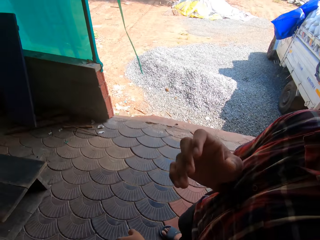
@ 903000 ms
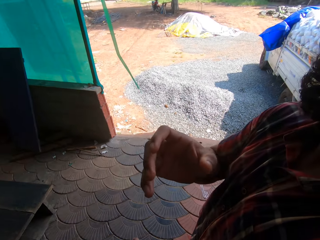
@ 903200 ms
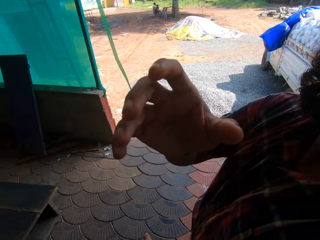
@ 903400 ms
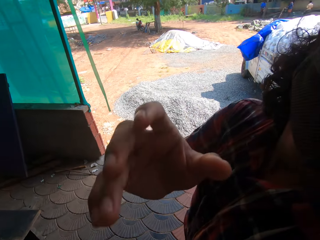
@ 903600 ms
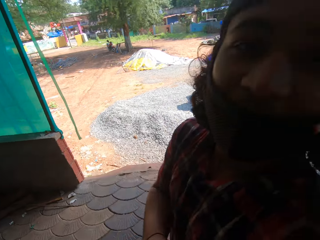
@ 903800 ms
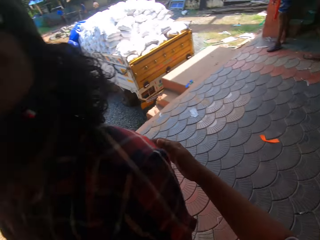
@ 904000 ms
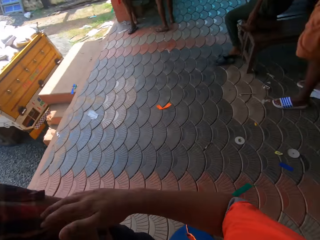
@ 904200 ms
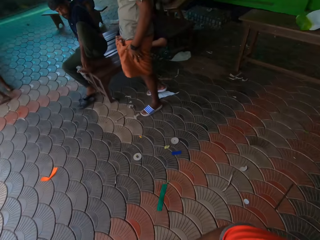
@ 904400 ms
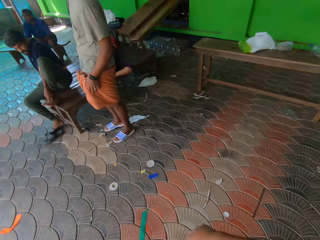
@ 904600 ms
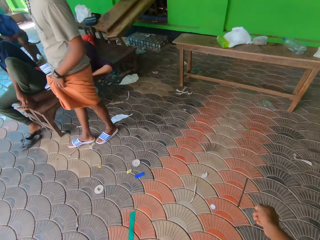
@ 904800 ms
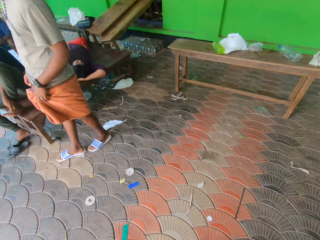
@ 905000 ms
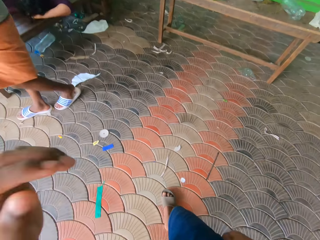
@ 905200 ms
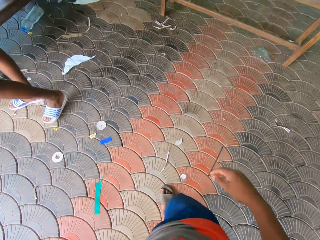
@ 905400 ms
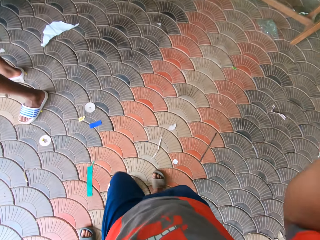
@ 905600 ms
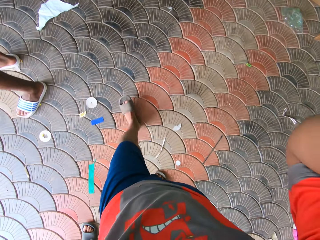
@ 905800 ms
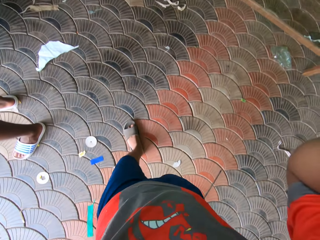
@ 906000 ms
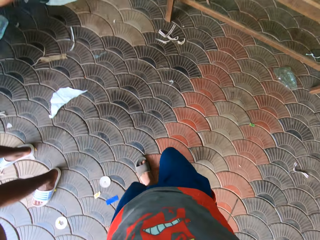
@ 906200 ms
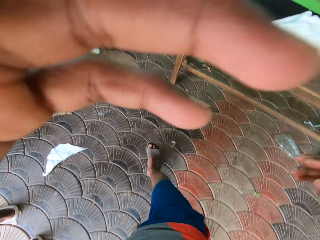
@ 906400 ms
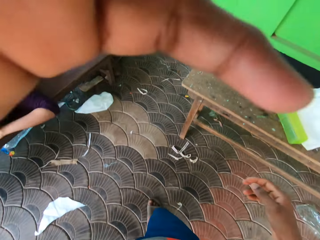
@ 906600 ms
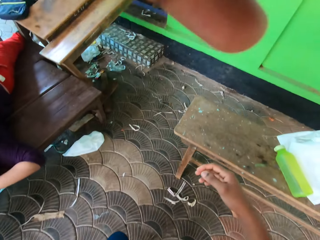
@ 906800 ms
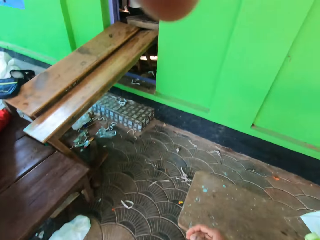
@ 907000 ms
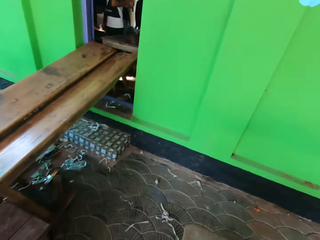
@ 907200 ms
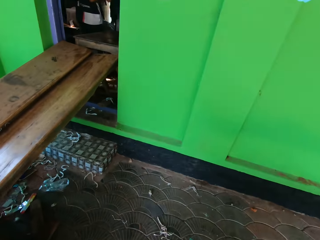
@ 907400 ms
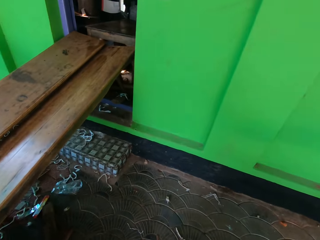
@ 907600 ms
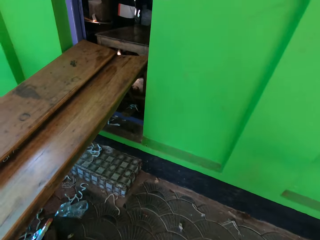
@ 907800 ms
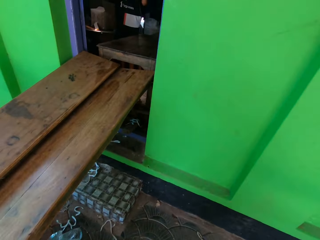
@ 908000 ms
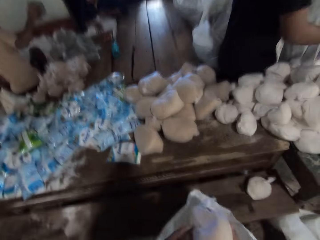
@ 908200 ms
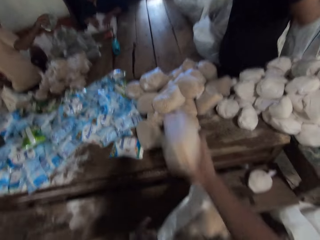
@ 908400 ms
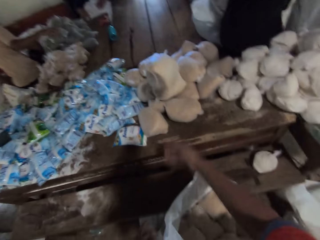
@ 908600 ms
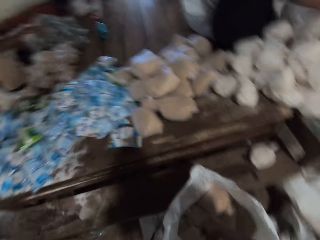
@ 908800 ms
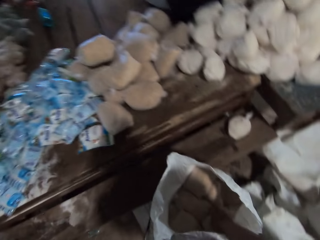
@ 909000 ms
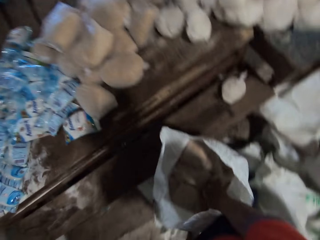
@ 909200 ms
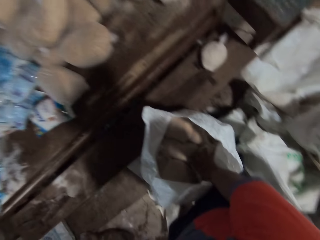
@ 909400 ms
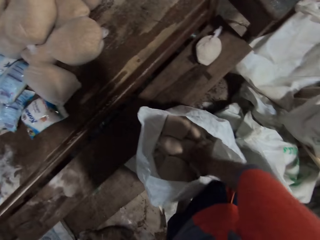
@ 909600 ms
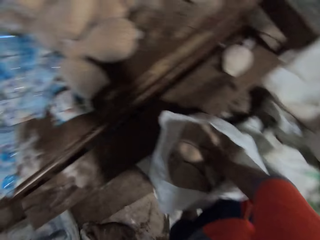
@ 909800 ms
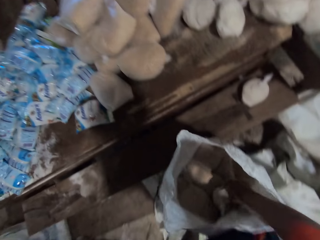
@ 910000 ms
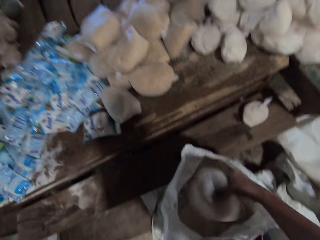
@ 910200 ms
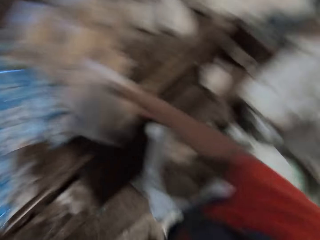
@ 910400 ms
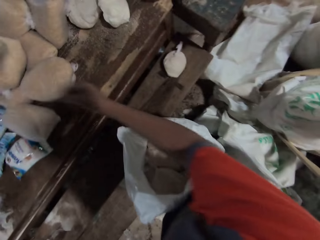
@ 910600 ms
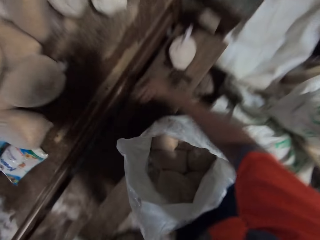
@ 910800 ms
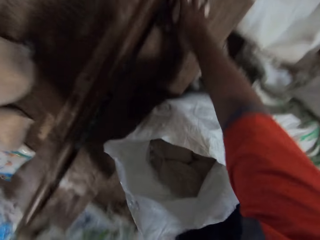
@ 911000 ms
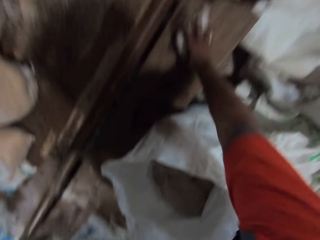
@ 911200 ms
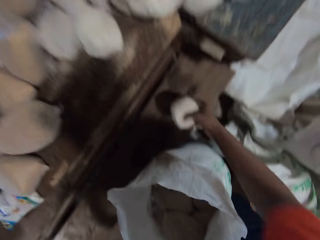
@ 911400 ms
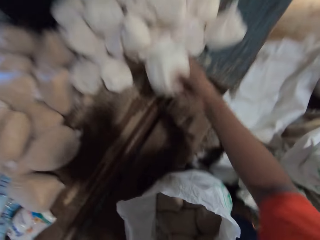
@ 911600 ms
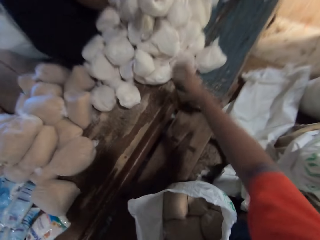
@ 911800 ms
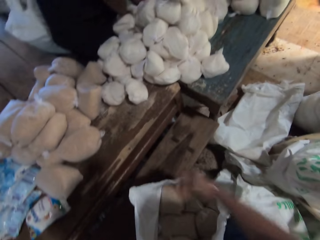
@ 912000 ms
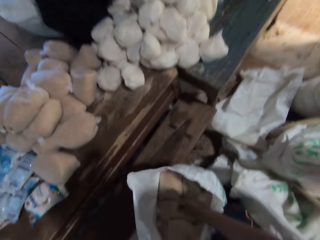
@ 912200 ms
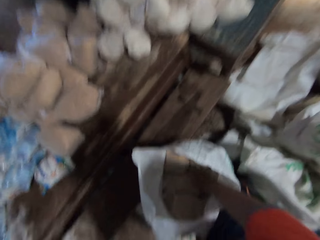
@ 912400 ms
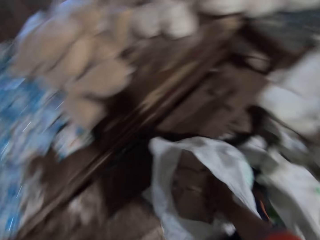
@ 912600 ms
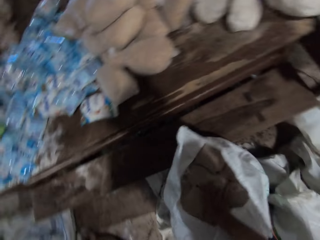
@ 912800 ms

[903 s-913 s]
A man stretches his right hand towards the camera wearer. The camera wearer looks around the veranda. He adjusts the camera on his head with his left hand and walks forward. He throws a cereal pack on a table with his right hand. He picks a cereal pack from a sack on the ground with his right hand. He throws the cereal pack on the table with his right hand. He picks a cereal pack from the table with his right hand. He throws the cereal pack on the table with his right hand.

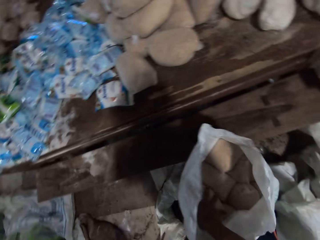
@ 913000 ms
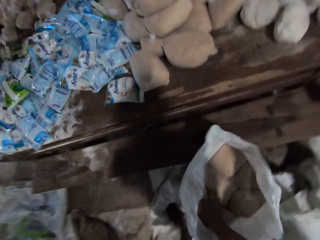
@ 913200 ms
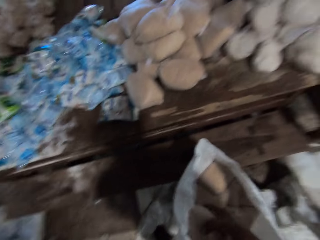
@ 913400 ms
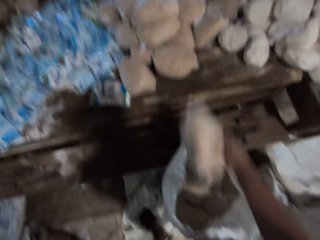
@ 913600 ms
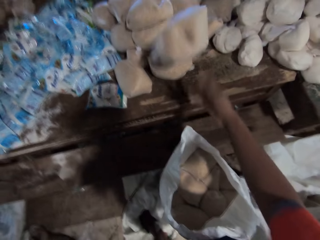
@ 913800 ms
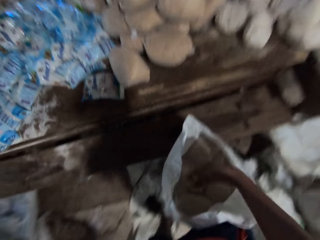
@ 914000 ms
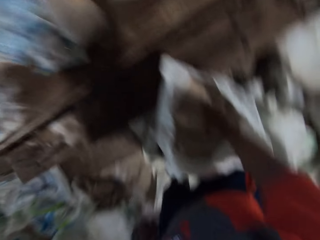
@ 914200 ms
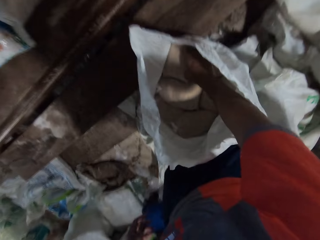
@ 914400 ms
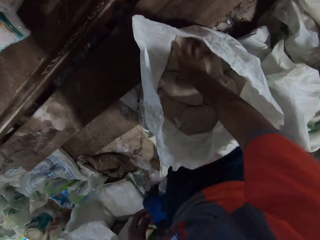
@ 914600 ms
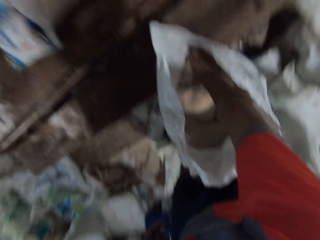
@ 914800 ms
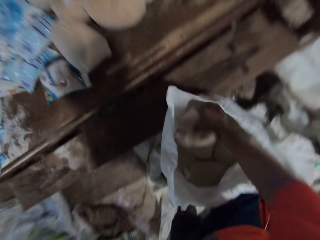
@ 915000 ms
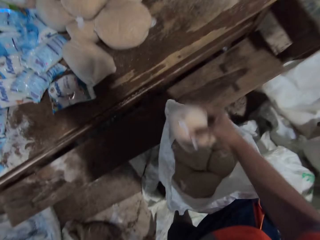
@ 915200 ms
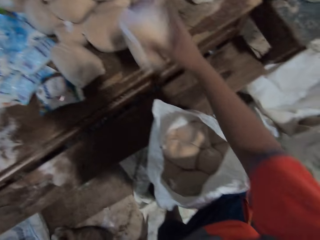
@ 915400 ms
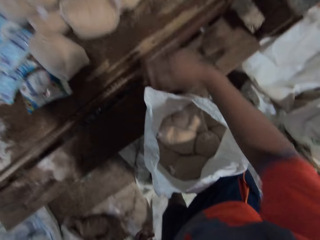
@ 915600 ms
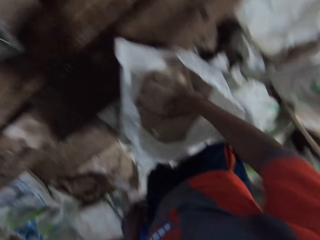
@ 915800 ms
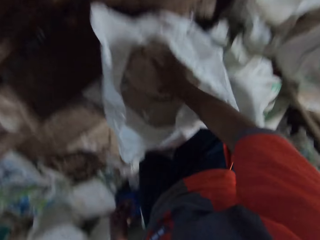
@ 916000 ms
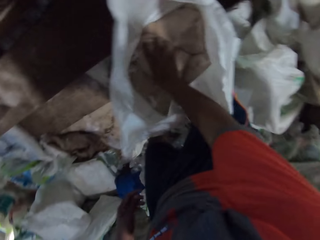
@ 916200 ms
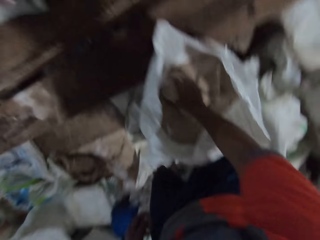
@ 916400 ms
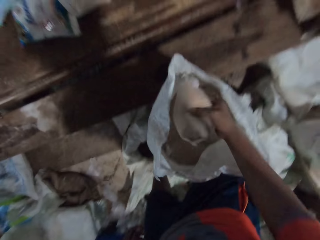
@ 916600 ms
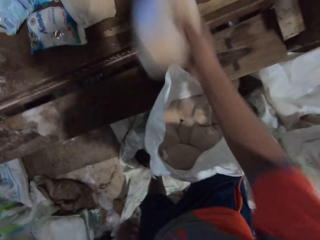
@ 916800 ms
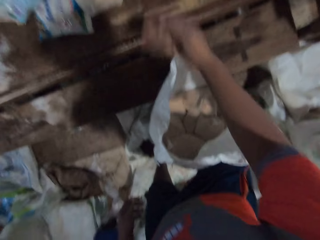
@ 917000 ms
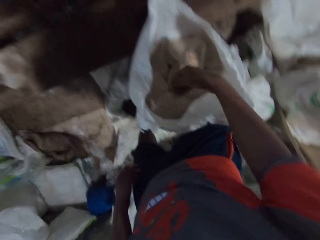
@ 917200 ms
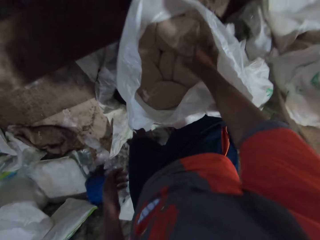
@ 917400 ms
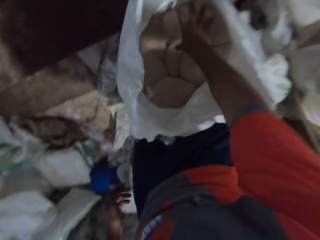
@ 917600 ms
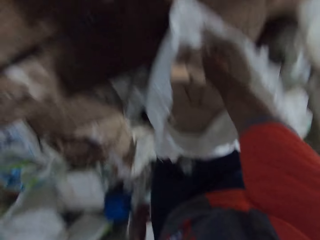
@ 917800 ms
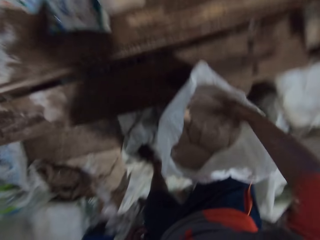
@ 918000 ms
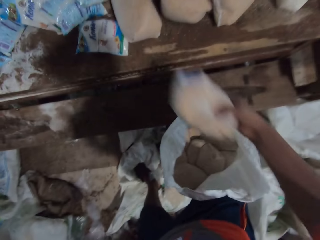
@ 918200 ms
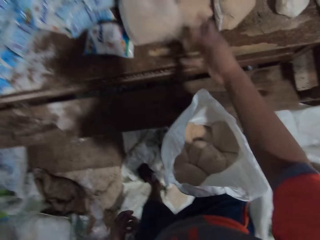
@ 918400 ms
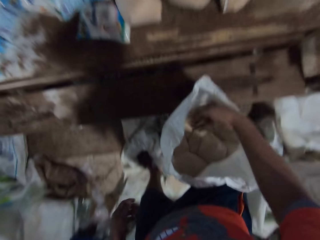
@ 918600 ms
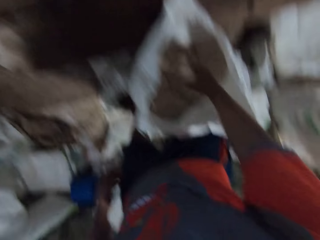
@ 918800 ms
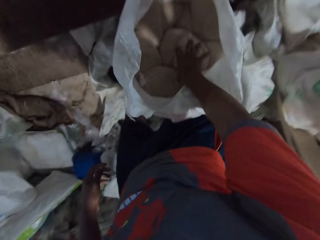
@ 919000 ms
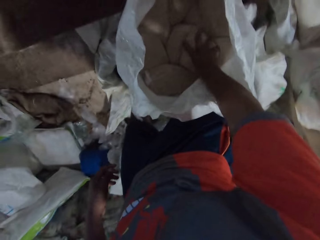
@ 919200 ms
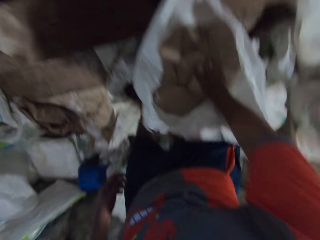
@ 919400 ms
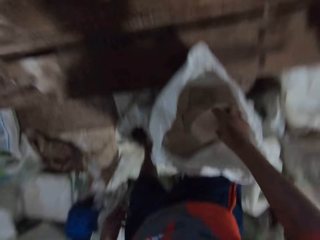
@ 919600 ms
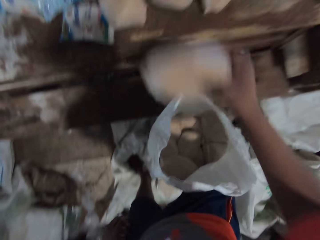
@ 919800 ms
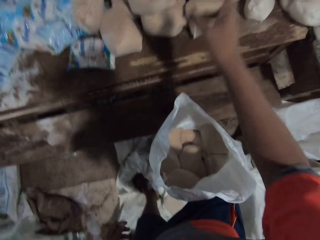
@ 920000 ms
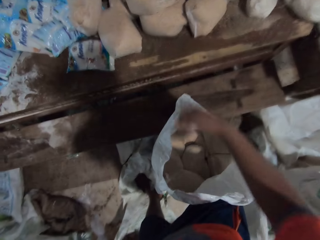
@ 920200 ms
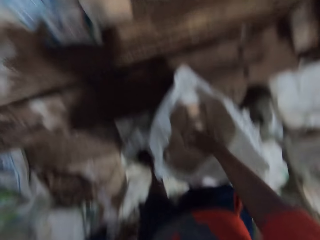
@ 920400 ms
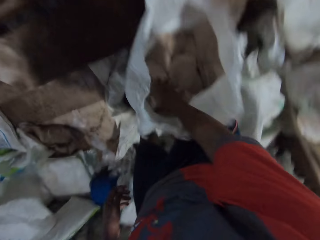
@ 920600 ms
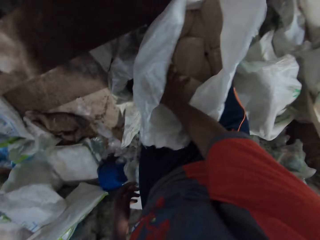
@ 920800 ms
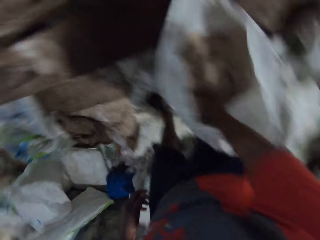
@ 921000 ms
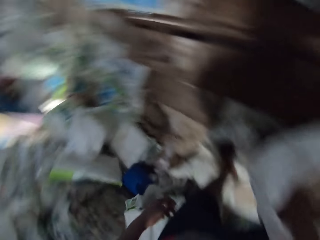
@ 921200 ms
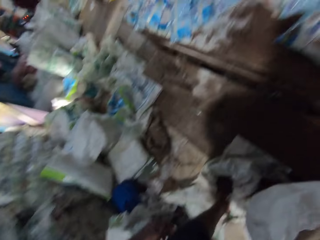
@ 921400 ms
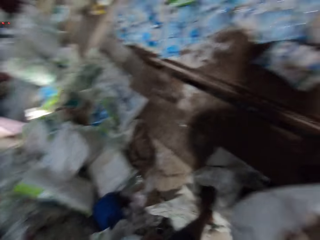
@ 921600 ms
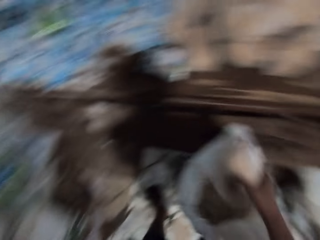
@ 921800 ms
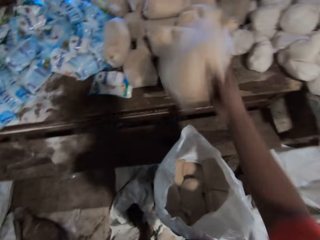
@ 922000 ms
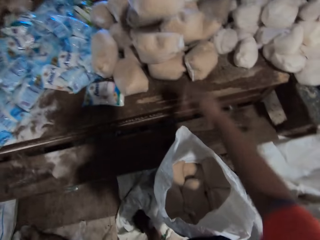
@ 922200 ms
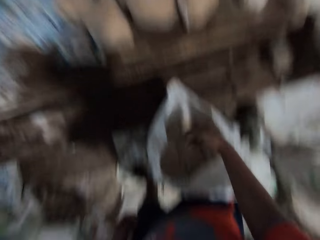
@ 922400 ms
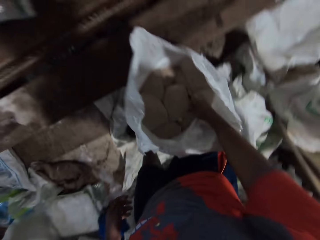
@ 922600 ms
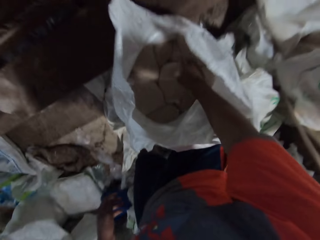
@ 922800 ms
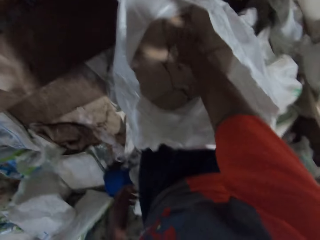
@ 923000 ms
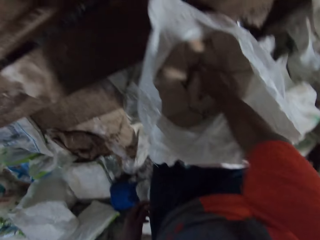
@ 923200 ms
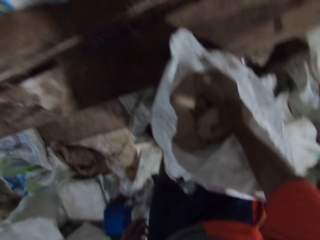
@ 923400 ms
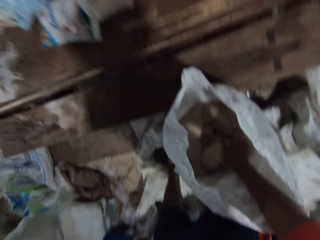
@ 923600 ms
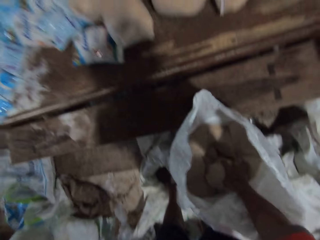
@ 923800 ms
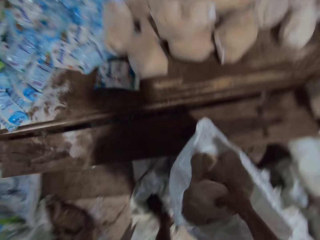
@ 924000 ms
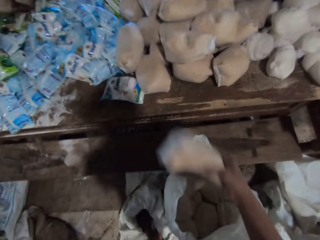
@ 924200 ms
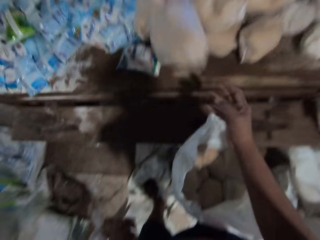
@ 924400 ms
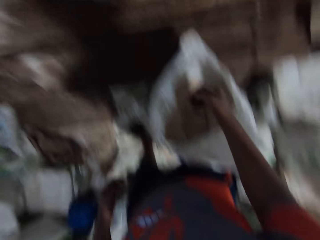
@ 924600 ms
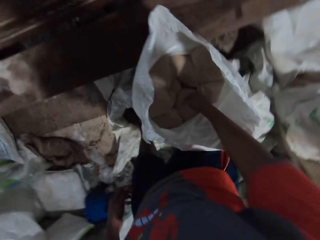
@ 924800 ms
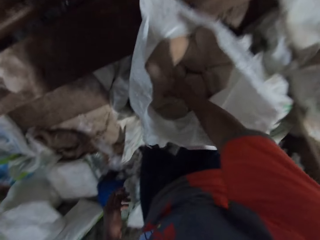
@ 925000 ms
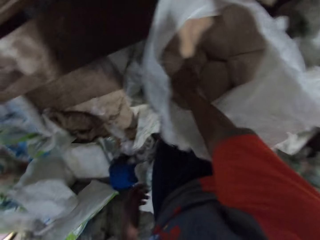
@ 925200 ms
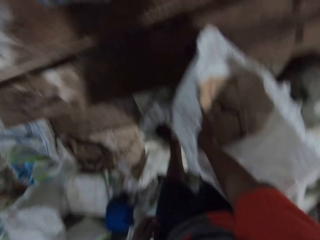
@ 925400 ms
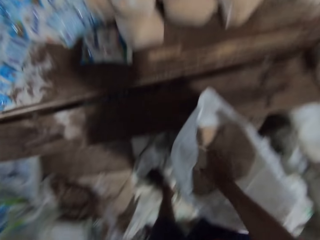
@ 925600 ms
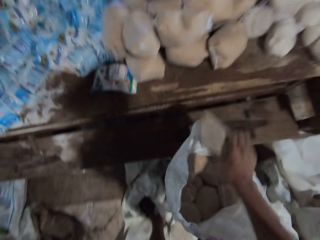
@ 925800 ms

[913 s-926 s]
The camera wearer picks a cereal pack from the sack with his right hand. He throws the cereal pack on the table with his right hand. He picks a cereal pack from the sack with his right hand. He throws the cereal pack on the table with his right hand. He picks a cereal pack from the sack with his right hand. He throws the cereal pack on the table with his right hand. He picks a cereal pack from the sack with his right hand. He throws the cereal pack on the table with his right hand. He picks a cereal pack from the sack with his right hand. He throws the cereal pack on the table with his right hand. He picks a cereal pack from the sack with his right hand. He looks around the store. He throws the cereal pack on the table with his right hand. He picks a cereal pack from the sack with his right hand. He throws the cereal pack on the table with his right hand.
